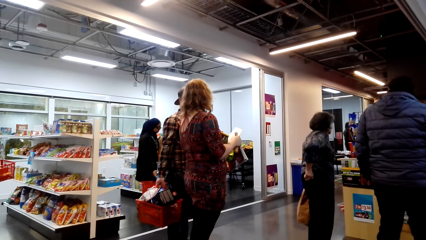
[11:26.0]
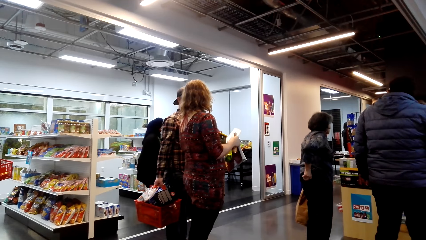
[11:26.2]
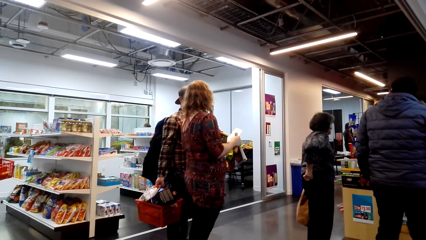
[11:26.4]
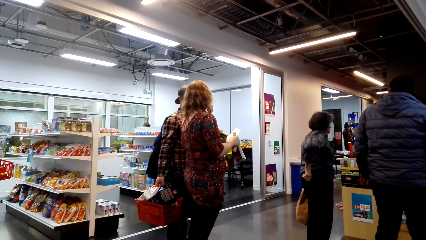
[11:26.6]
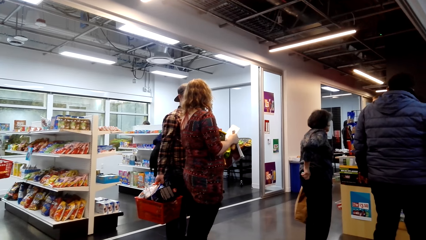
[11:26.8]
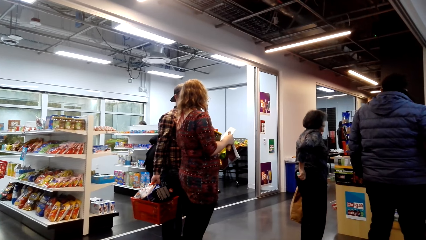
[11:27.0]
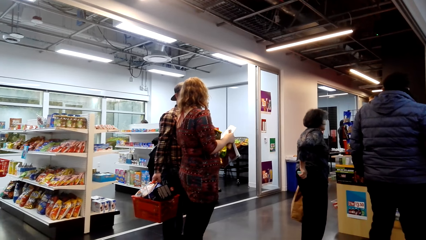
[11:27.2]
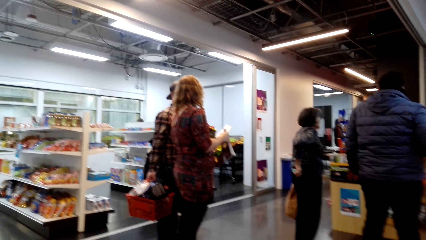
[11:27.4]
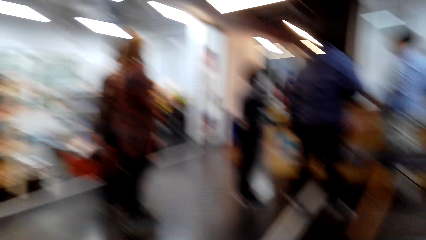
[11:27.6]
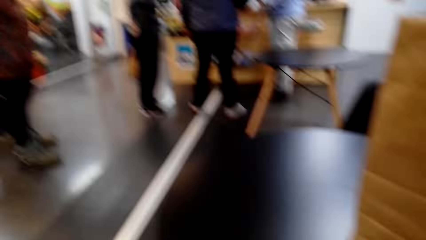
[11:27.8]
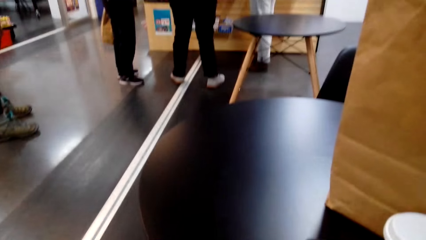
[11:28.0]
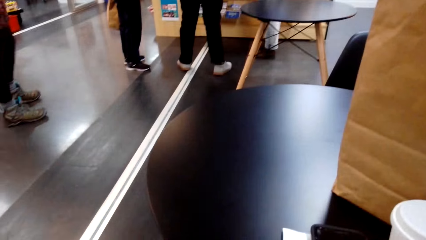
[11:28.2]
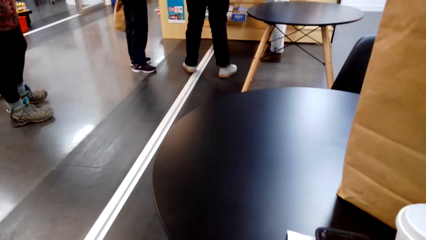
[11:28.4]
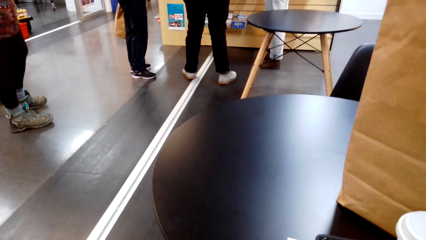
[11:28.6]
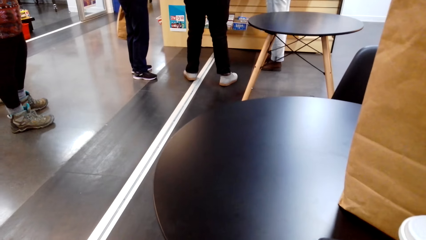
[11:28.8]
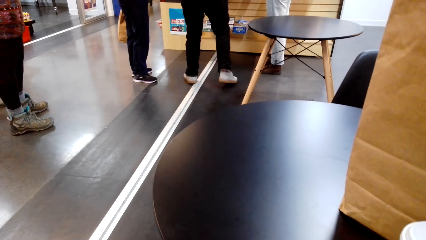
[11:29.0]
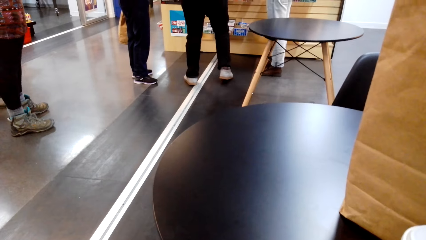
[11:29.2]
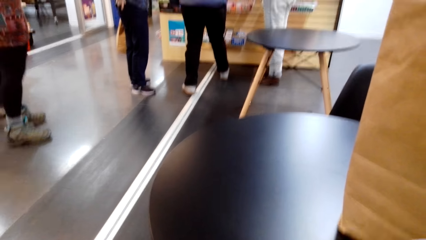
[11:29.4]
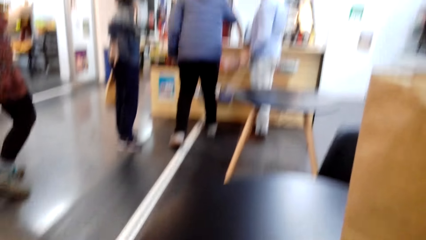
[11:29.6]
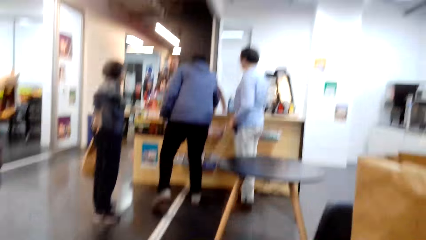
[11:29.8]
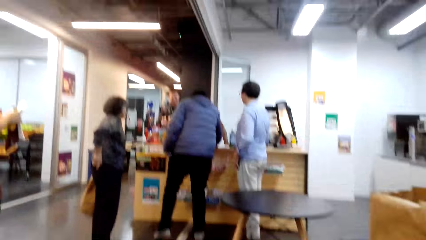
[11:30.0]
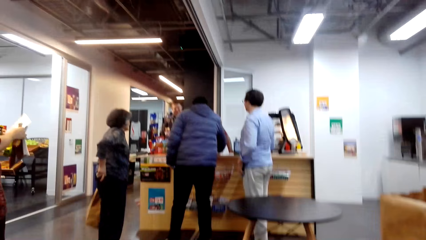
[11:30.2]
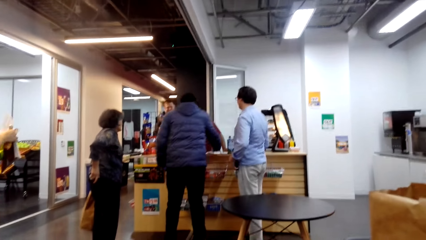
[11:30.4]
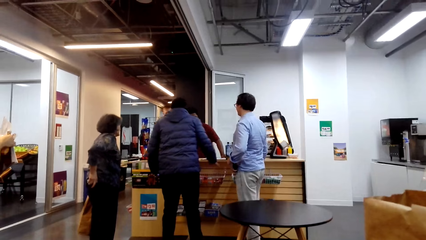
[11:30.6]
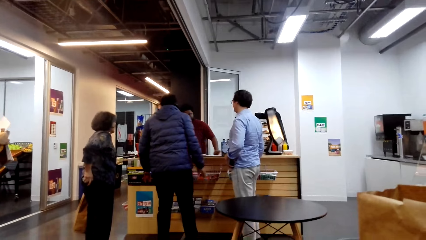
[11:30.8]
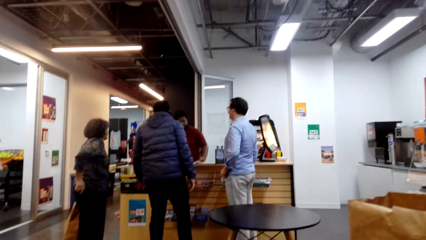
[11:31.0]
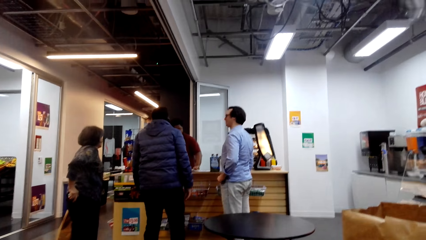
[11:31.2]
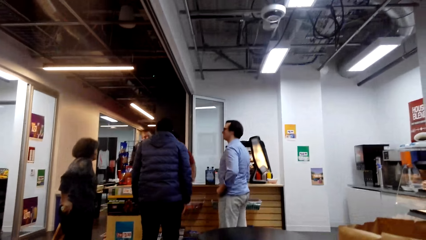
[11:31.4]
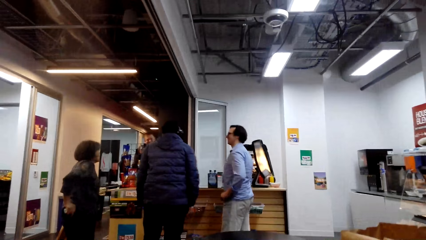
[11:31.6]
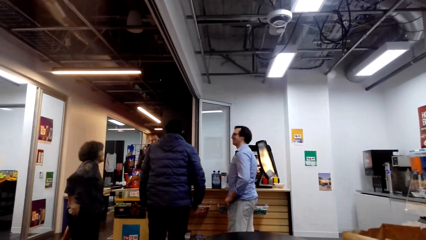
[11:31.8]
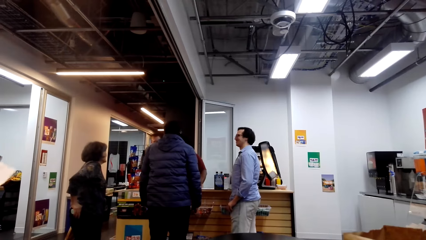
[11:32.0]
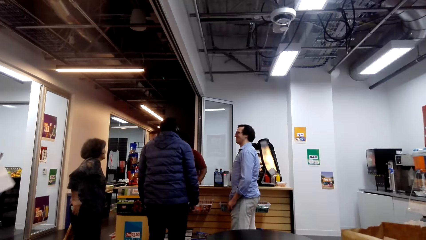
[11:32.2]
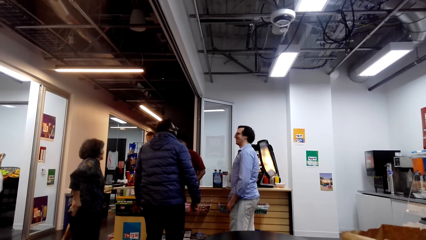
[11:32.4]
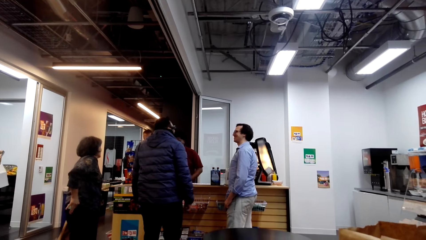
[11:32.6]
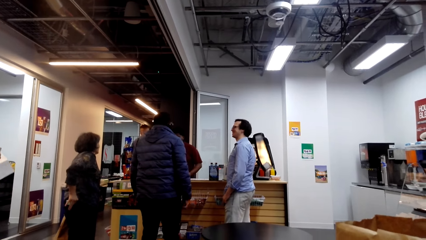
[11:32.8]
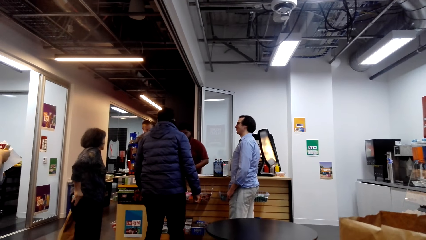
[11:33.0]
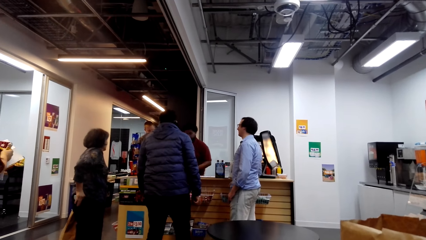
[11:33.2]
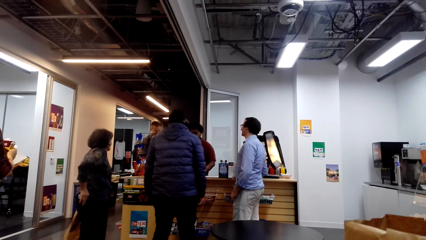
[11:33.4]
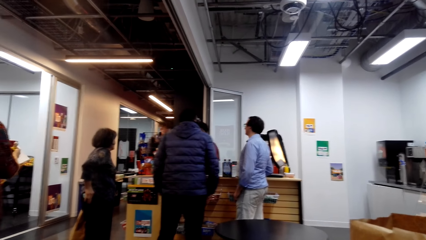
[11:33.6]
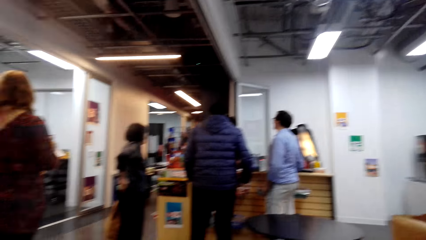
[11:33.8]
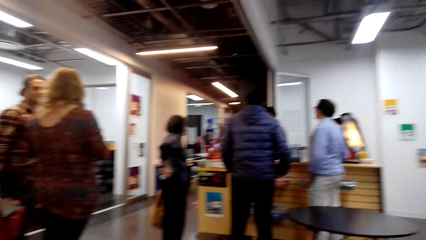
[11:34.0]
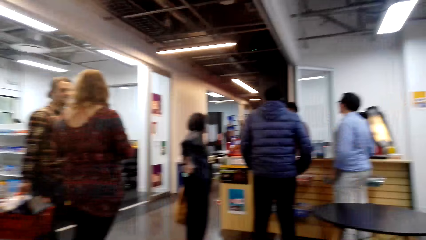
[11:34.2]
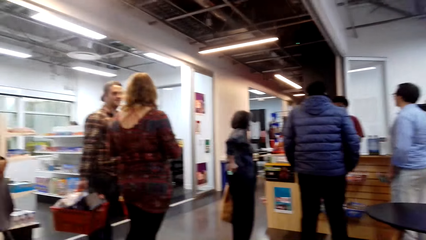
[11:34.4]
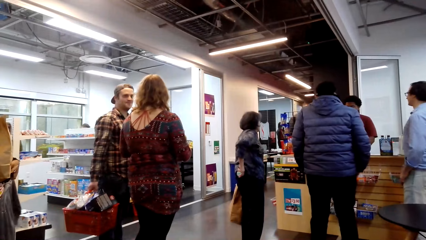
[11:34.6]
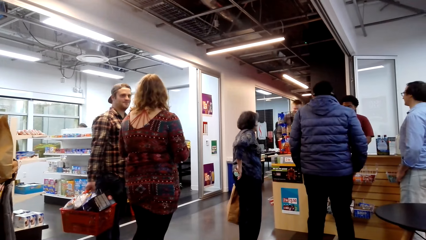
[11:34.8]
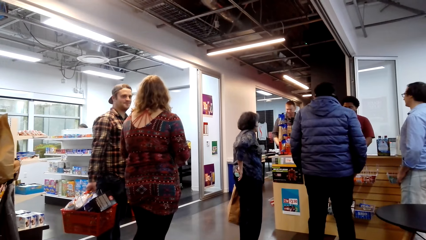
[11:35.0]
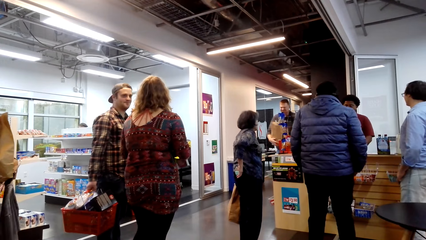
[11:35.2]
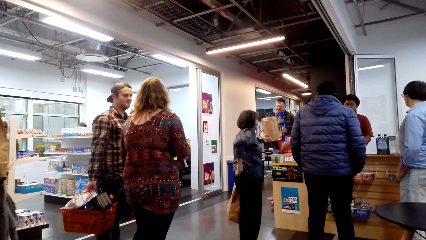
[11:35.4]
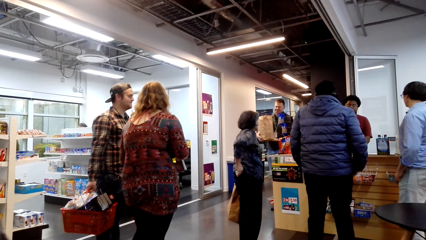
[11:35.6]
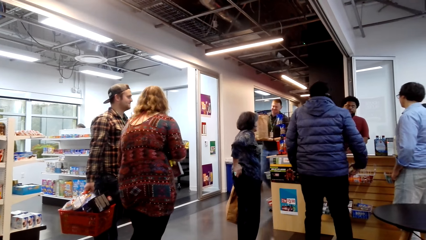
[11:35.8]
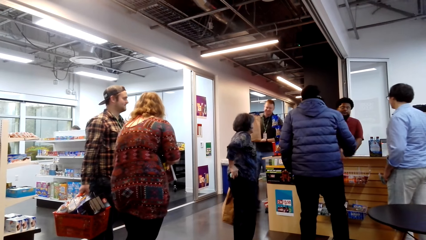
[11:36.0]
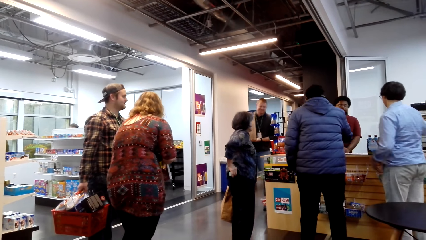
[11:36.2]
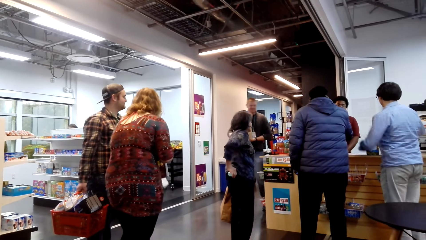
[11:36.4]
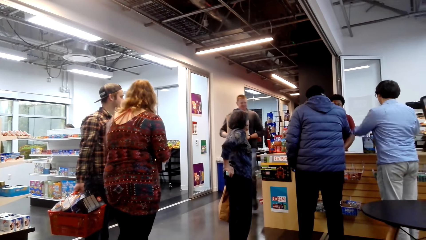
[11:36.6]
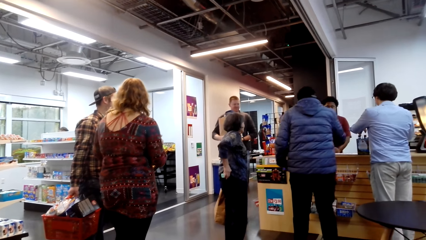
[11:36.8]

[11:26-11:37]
The camera wearer looks at the table. They gaze at the surroundings.

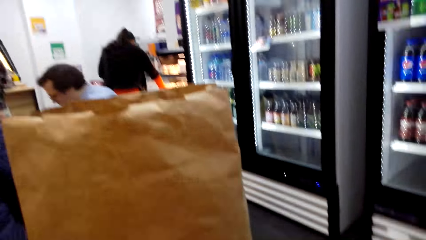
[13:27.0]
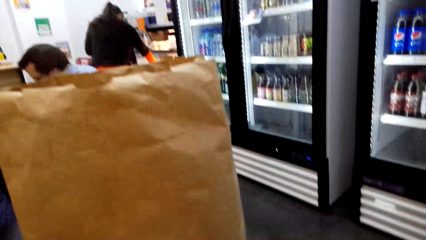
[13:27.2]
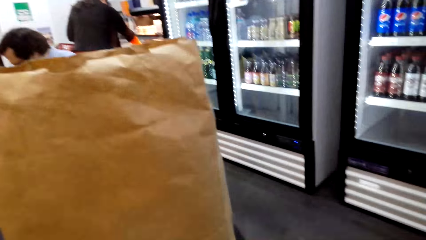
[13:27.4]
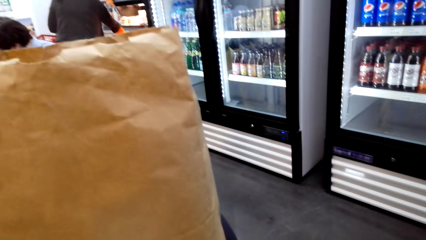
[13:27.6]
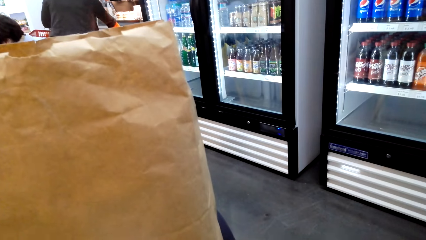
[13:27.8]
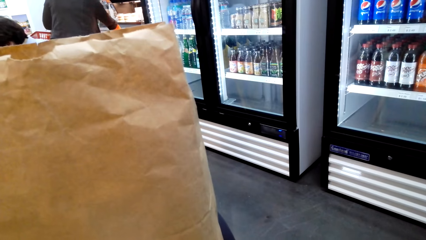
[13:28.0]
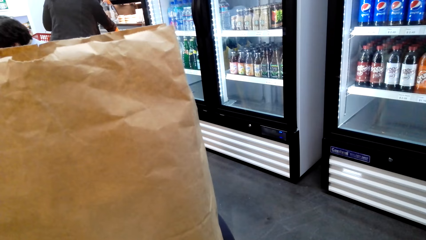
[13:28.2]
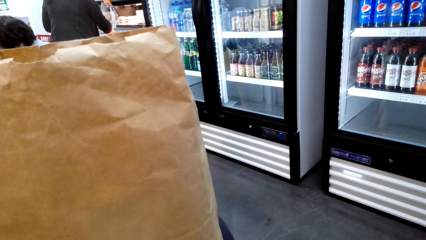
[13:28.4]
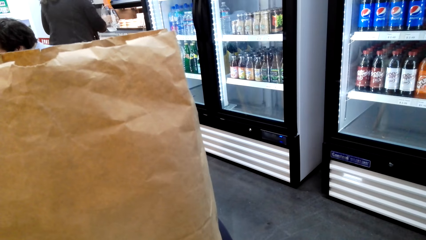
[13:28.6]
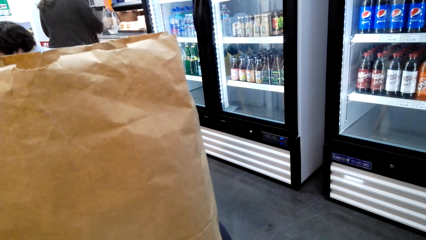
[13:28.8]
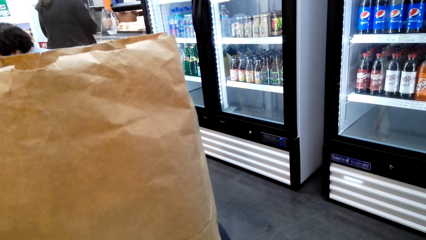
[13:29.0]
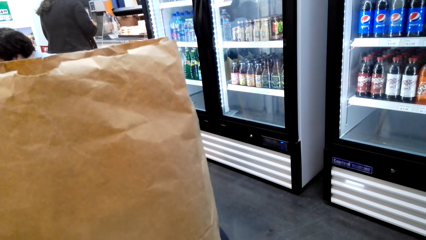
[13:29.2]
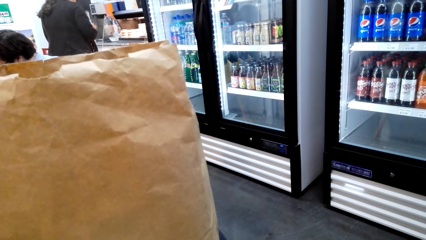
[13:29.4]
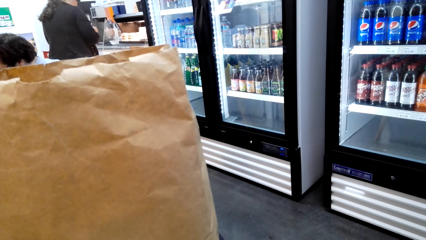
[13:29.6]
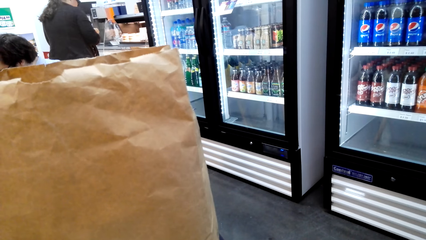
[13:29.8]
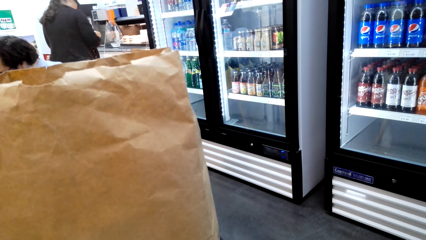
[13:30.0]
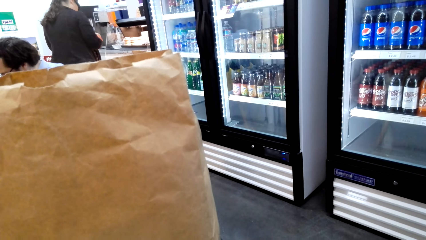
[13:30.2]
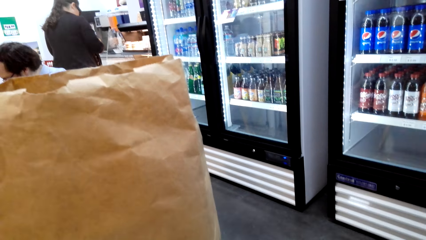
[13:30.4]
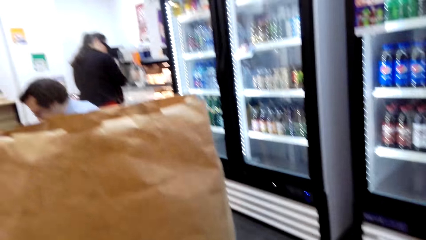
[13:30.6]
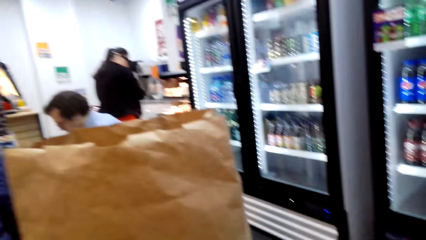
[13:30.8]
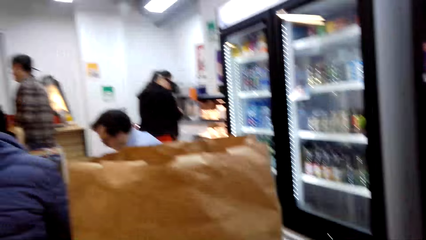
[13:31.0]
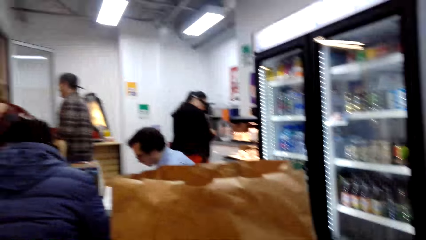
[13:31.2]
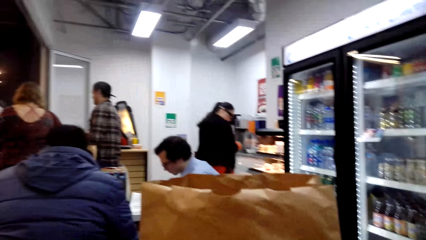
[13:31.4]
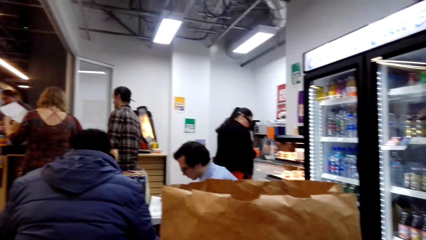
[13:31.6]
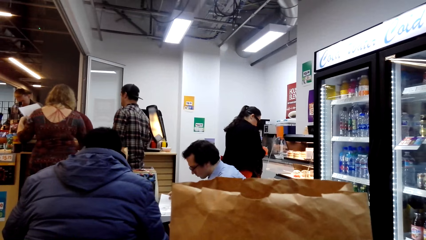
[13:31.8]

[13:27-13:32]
The camera wearer looks down. They gaze at the surroundings.
